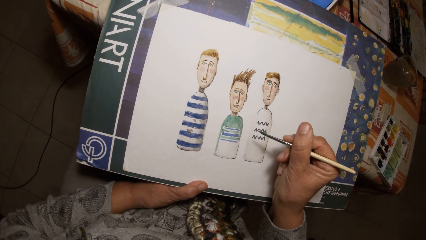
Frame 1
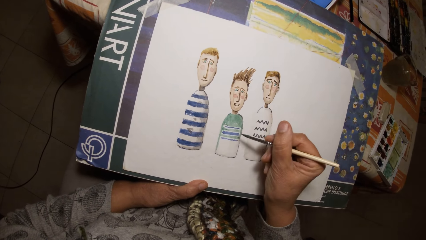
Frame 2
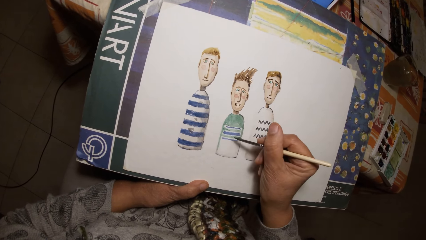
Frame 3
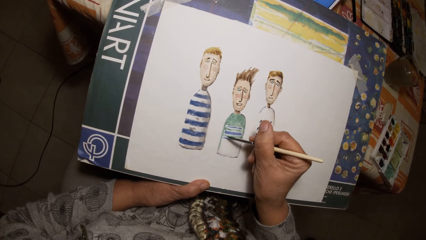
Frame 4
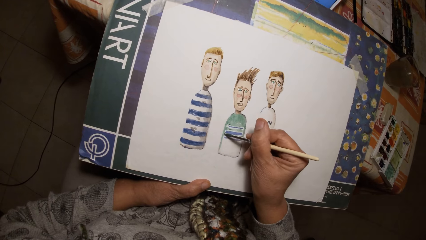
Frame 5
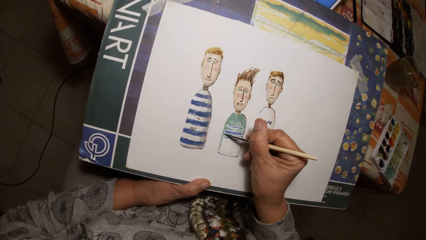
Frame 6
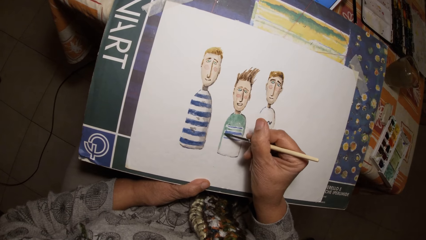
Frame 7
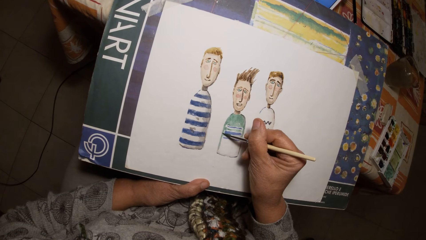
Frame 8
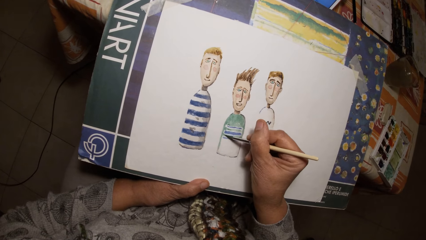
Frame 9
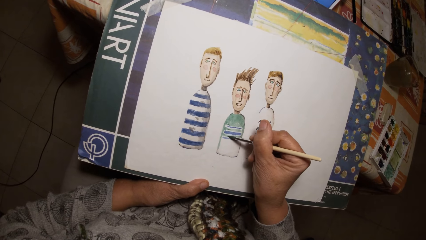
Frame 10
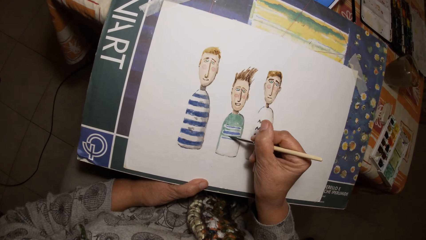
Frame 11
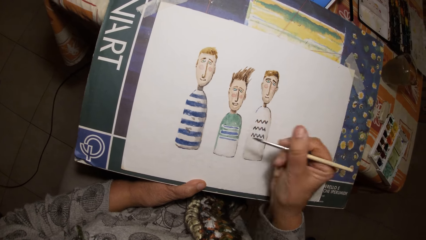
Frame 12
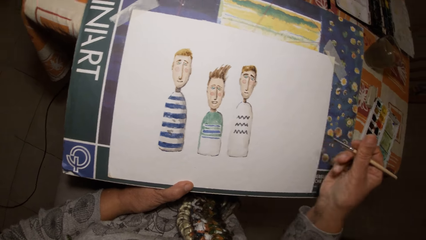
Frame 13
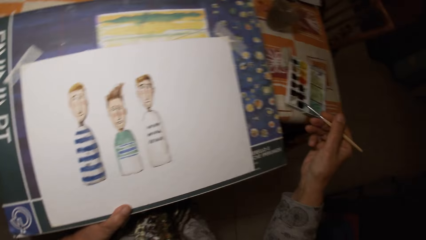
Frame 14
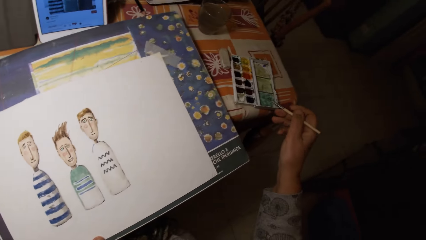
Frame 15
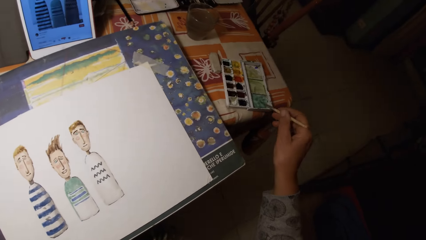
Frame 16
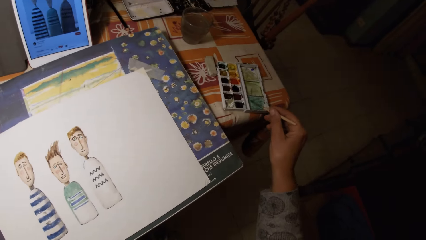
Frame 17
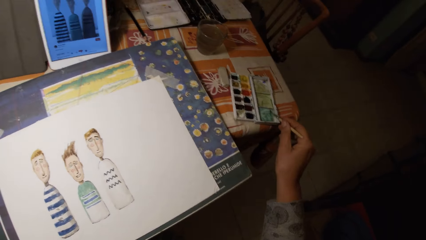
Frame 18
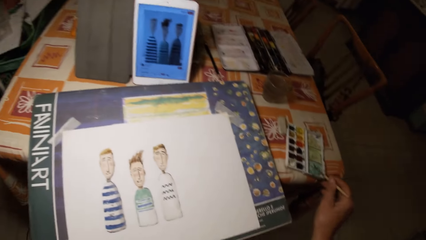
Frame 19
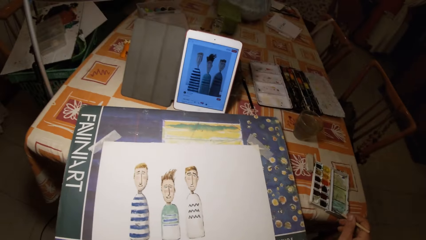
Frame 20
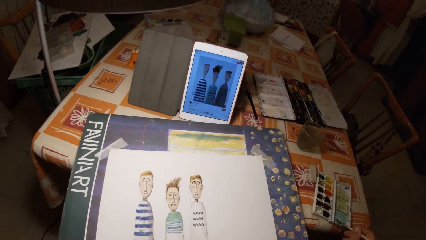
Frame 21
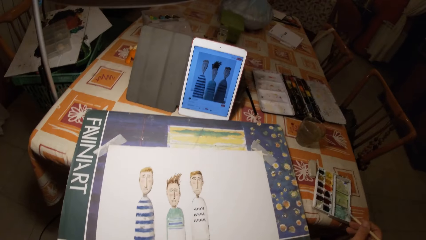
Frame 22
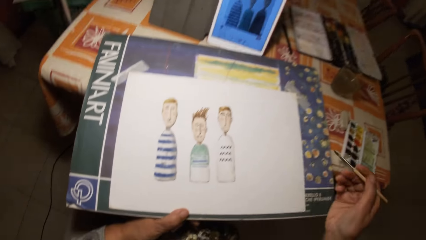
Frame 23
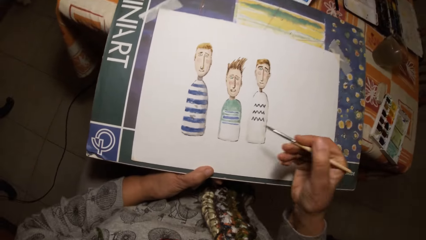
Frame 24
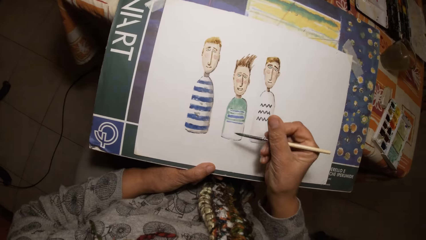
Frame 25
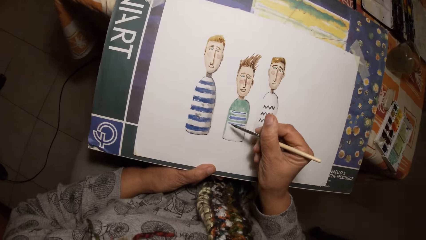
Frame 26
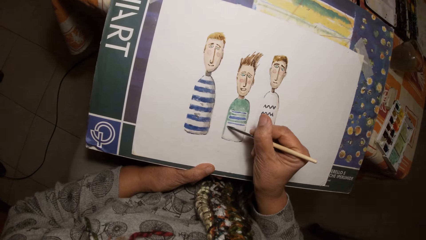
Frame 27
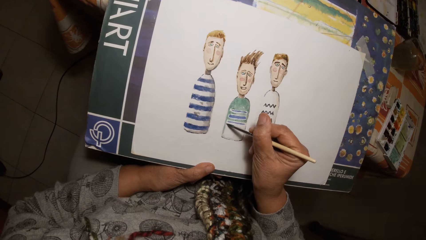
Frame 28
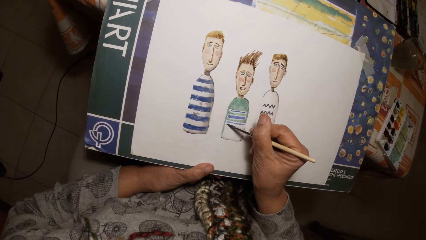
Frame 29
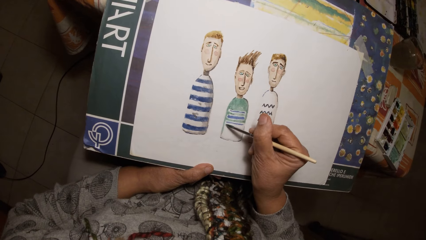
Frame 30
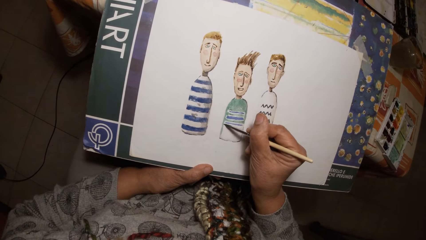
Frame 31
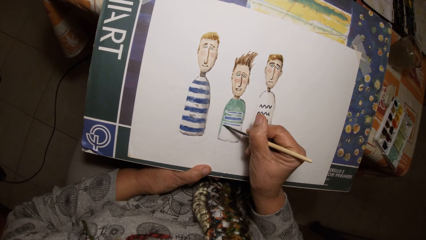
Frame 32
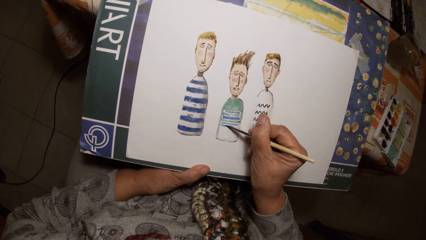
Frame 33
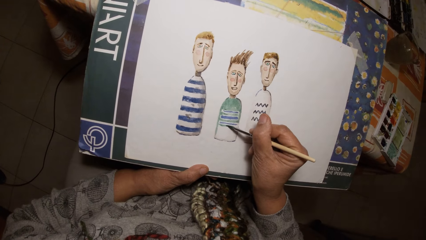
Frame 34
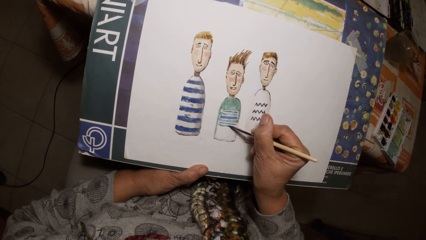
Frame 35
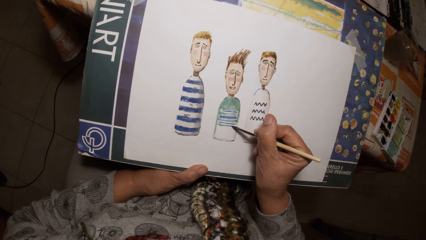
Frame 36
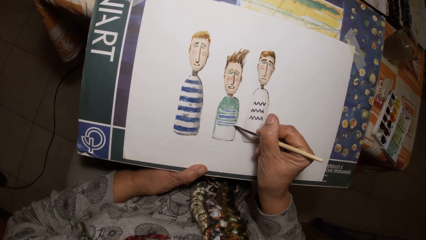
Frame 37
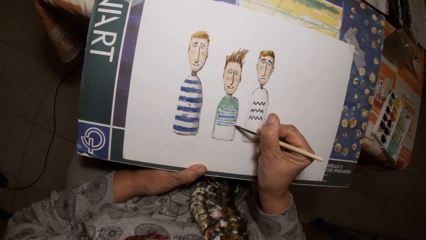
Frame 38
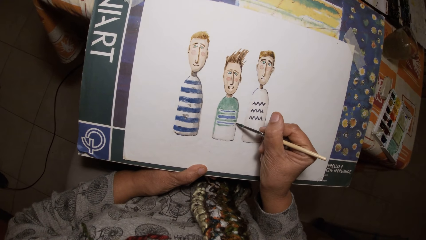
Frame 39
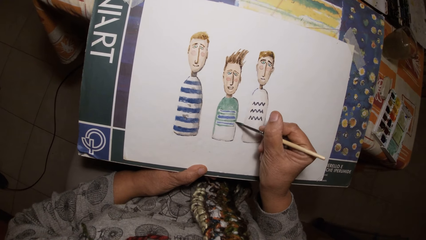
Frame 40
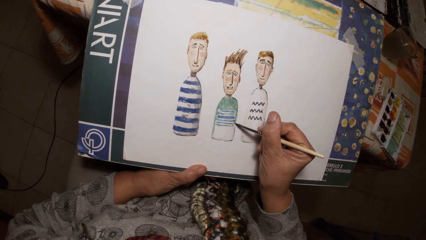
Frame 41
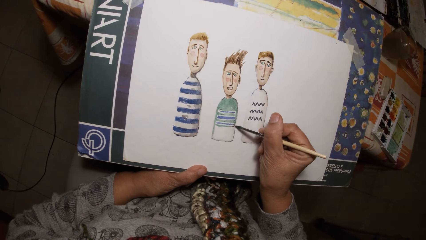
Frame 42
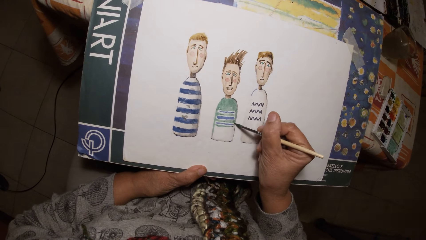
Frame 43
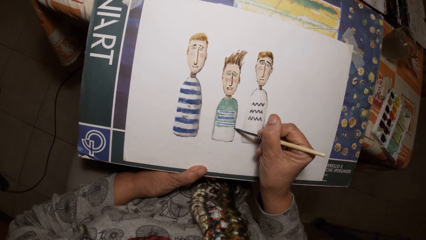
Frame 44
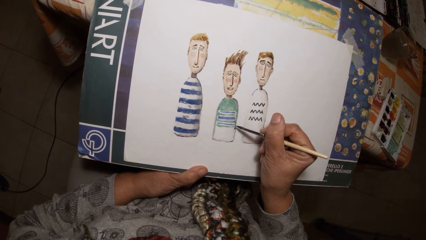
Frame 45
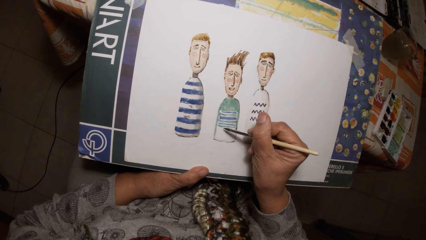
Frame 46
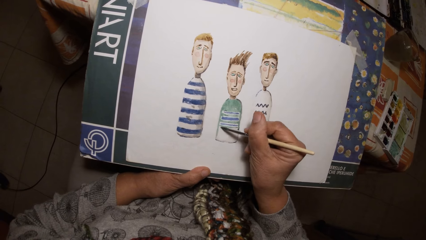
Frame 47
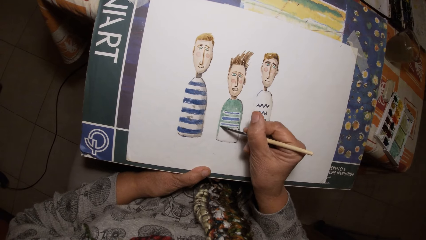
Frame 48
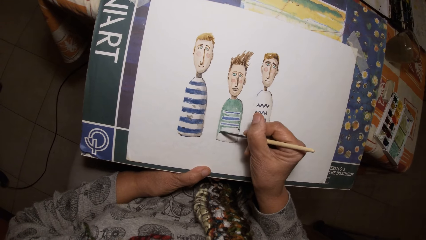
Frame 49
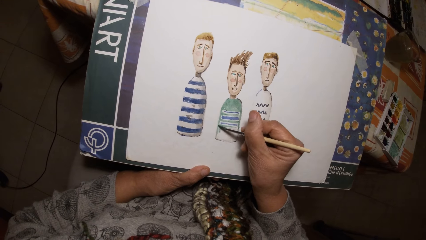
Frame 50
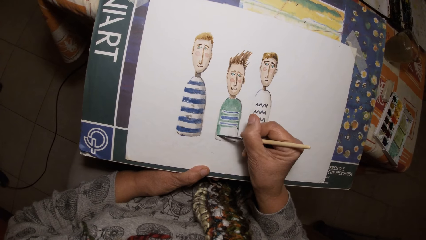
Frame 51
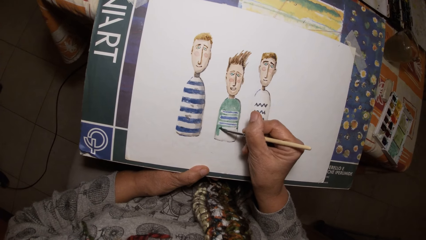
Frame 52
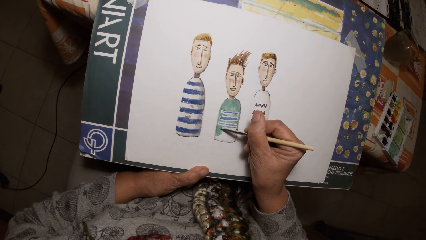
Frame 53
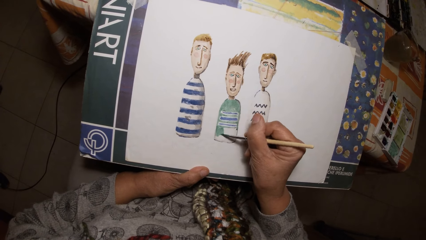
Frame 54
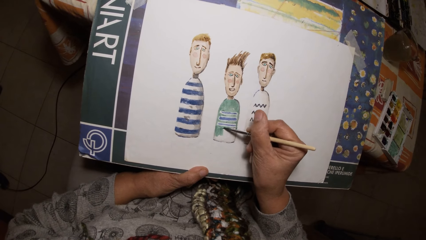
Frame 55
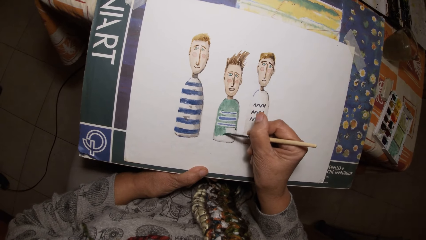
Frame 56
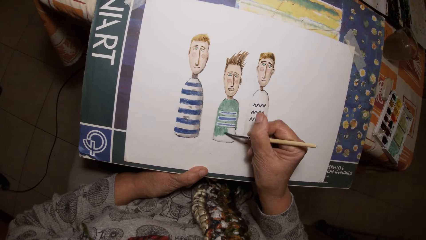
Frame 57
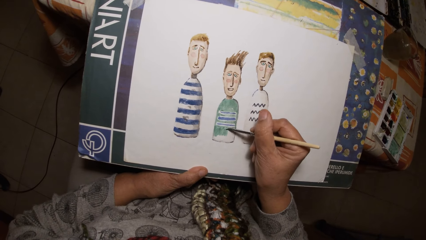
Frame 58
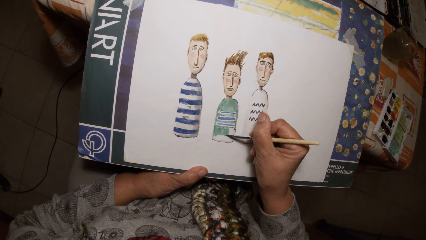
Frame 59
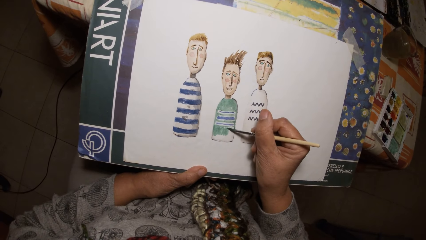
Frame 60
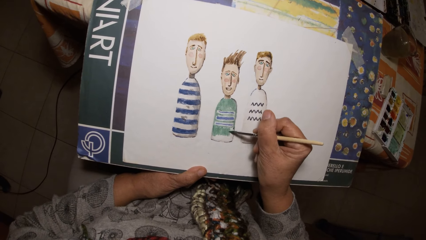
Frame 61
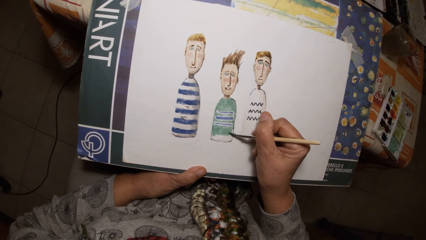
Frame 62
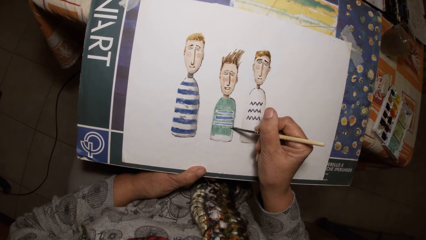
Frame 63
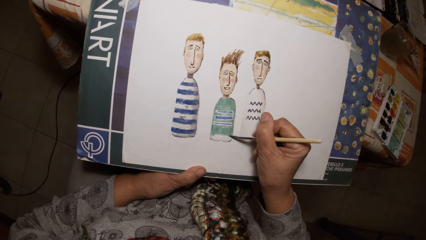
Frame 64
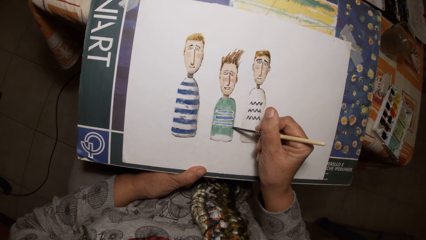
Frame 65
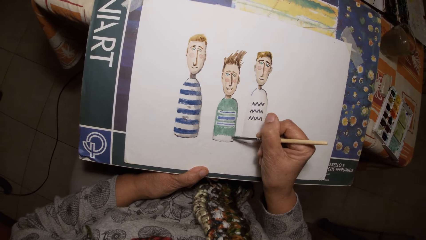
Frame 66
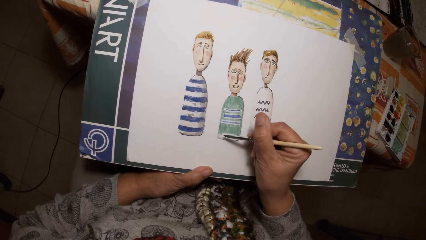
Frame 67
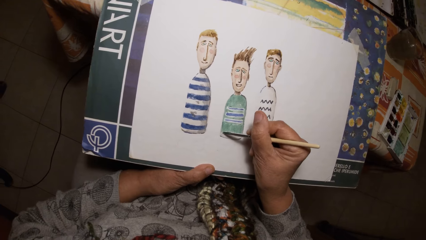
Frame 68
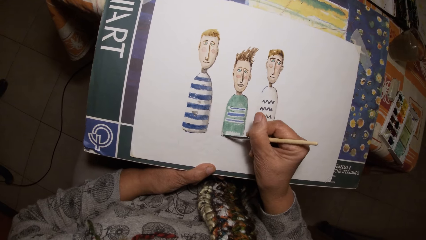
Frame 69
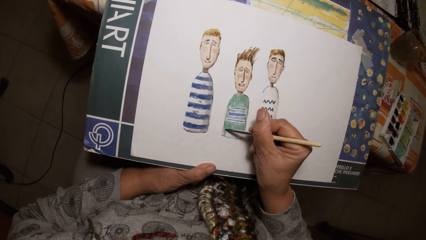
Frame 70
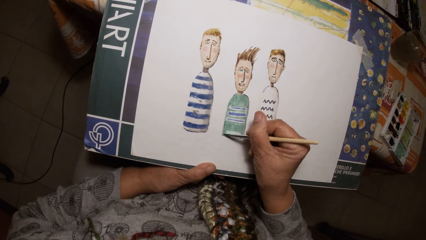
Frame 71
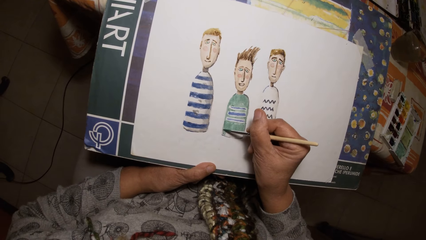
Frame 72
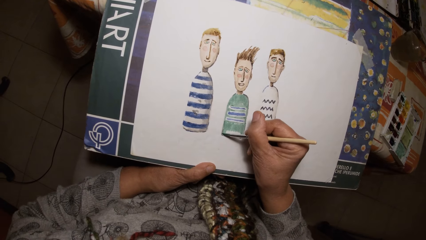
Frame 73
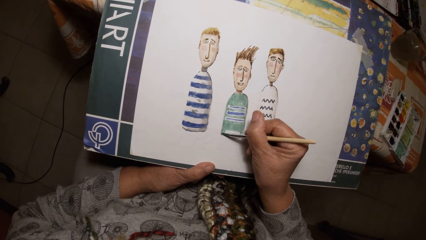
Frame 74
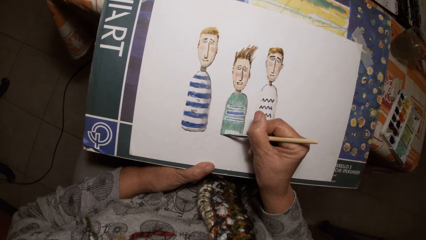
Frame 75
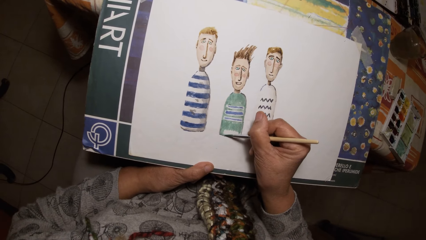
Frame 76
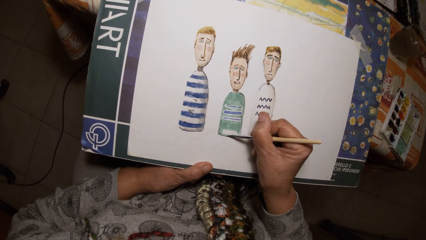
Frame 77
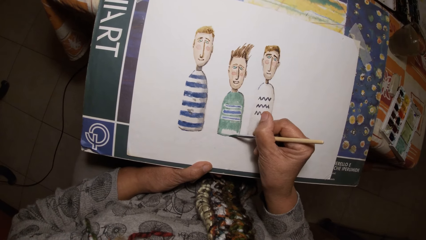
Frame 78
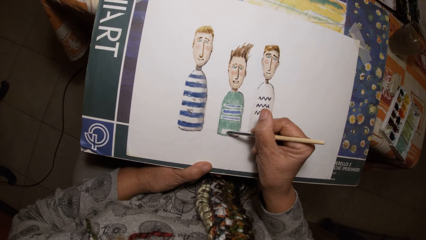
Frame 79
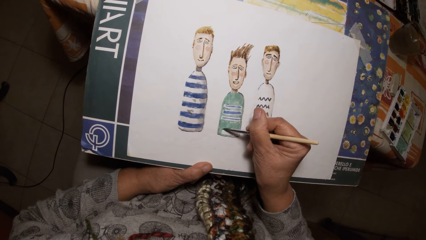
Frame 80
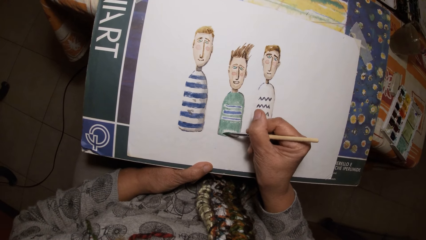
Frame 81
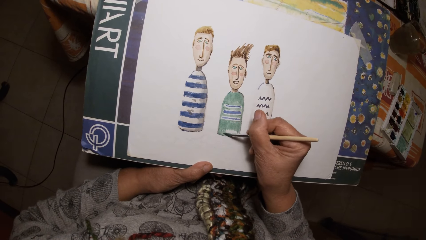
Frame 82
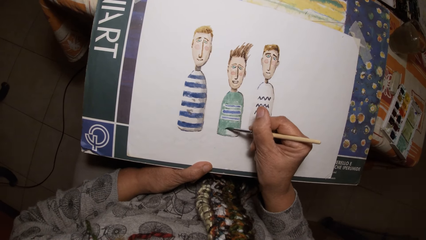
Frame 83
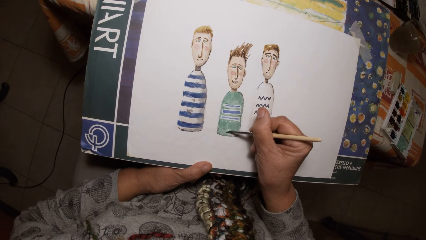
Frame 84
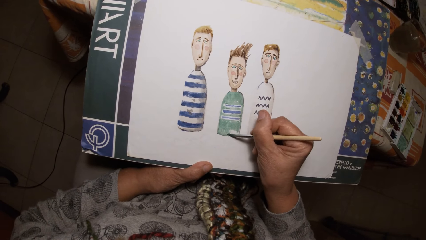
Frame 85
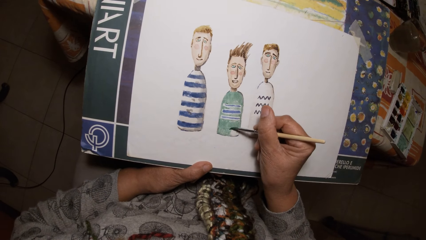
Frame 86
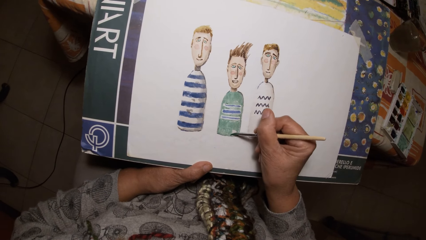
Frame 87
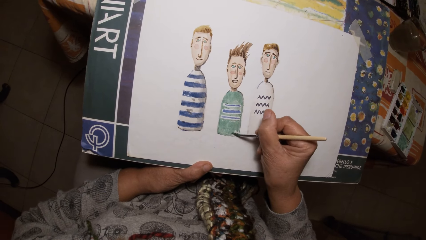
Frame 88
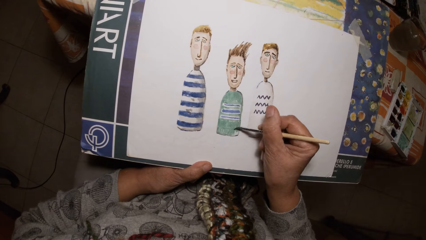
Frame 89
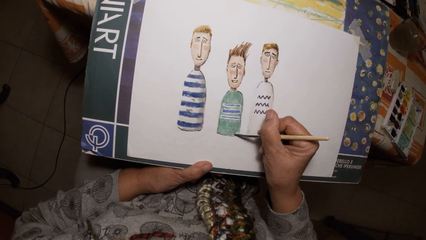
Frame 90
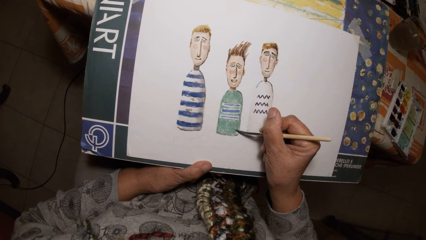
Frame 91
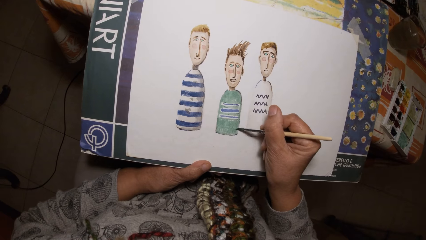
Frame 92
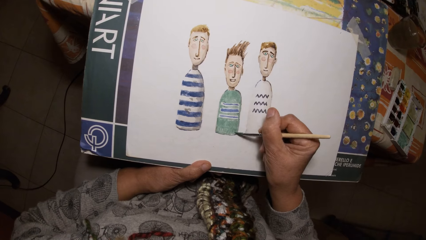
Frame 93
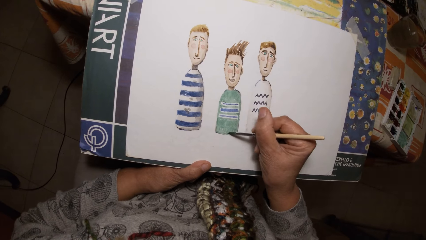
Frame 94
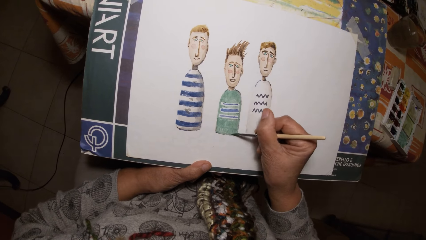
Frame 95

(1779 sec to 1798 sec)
The camera wearer paints the paint palette cover with the brush in his right hand. He rubs a paint brush on the paint palette. He paints on the paper with the brush in his right hand.
